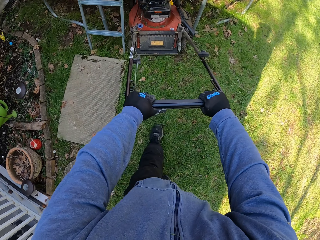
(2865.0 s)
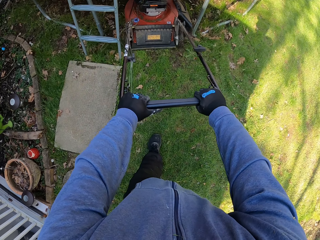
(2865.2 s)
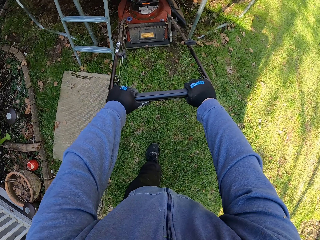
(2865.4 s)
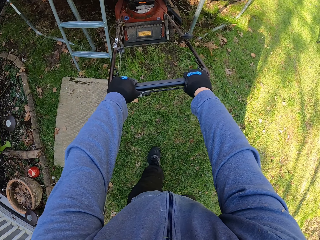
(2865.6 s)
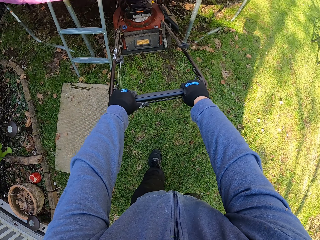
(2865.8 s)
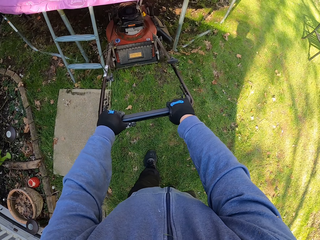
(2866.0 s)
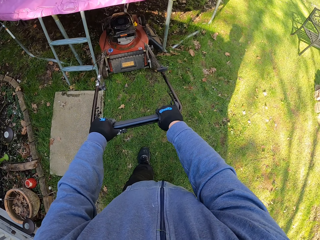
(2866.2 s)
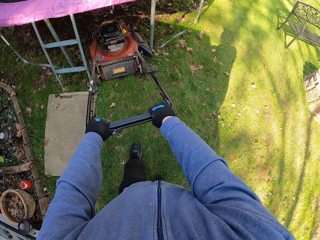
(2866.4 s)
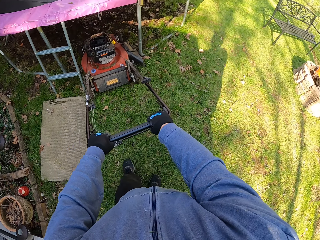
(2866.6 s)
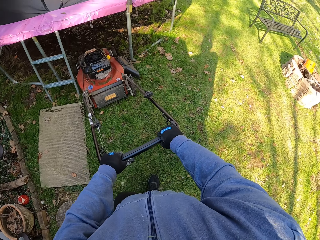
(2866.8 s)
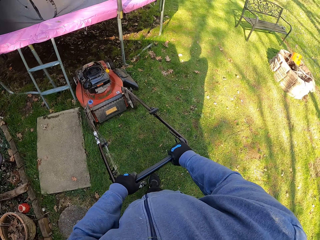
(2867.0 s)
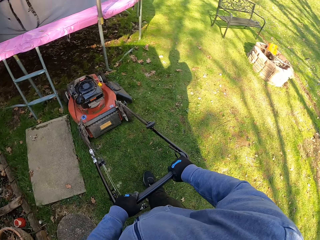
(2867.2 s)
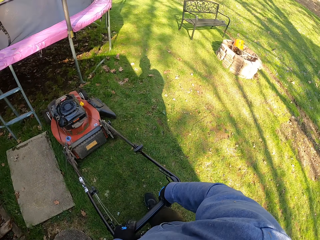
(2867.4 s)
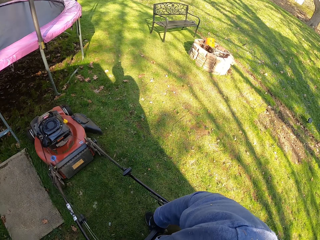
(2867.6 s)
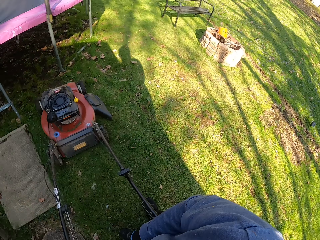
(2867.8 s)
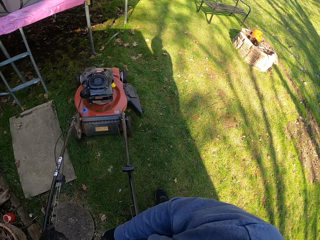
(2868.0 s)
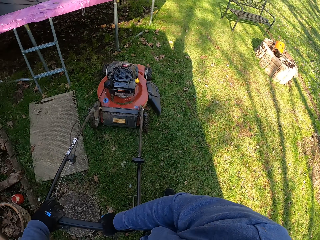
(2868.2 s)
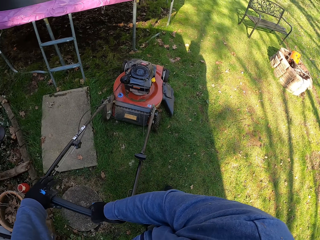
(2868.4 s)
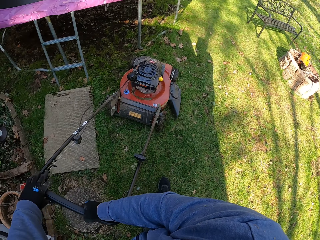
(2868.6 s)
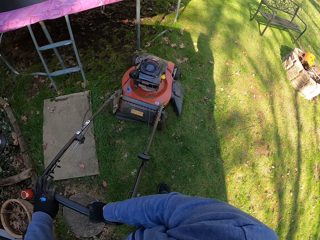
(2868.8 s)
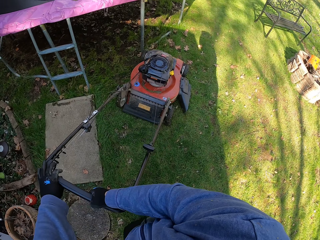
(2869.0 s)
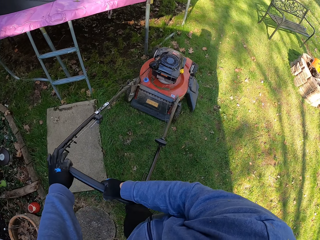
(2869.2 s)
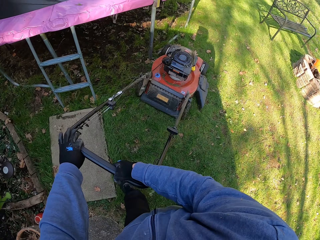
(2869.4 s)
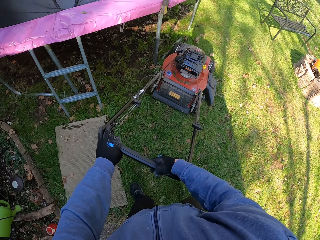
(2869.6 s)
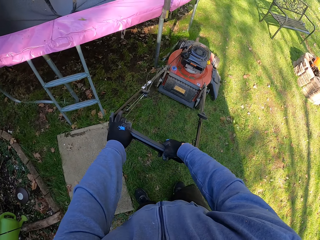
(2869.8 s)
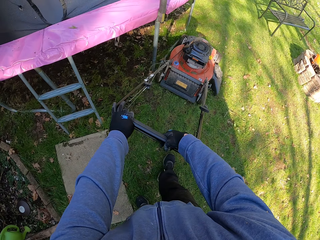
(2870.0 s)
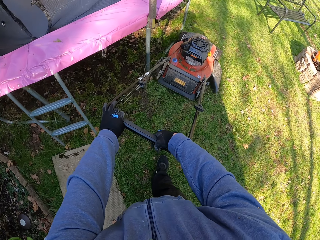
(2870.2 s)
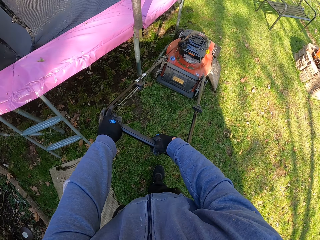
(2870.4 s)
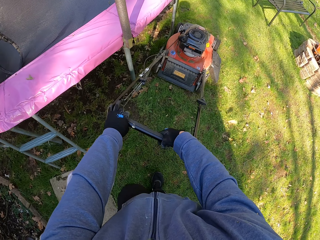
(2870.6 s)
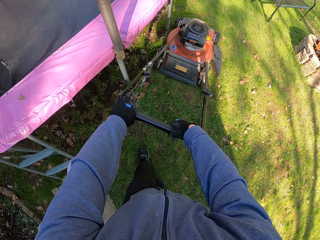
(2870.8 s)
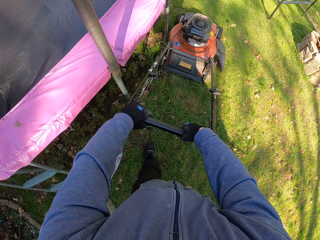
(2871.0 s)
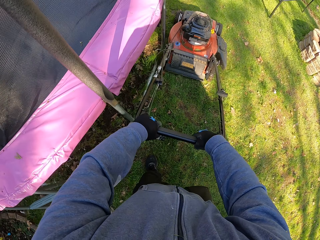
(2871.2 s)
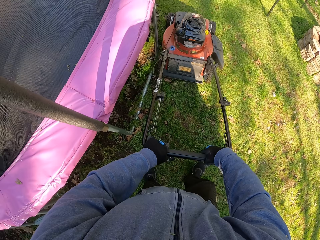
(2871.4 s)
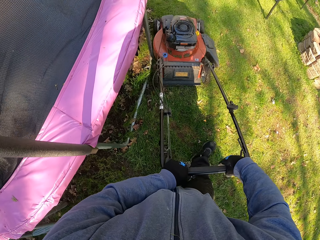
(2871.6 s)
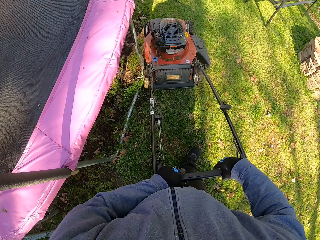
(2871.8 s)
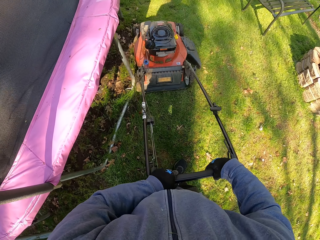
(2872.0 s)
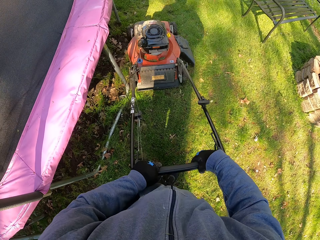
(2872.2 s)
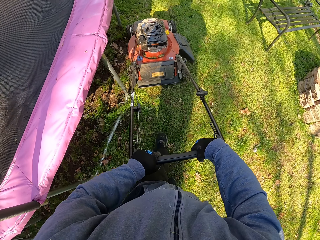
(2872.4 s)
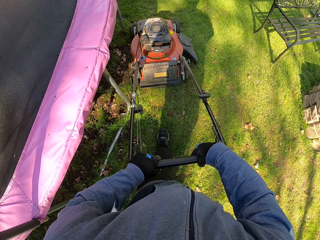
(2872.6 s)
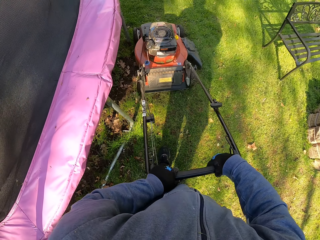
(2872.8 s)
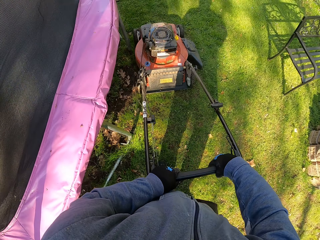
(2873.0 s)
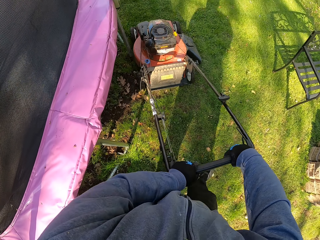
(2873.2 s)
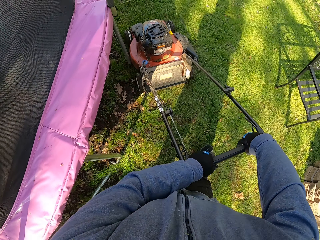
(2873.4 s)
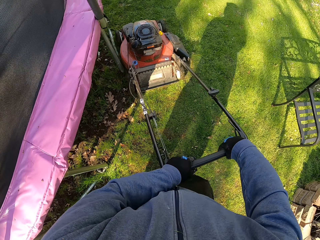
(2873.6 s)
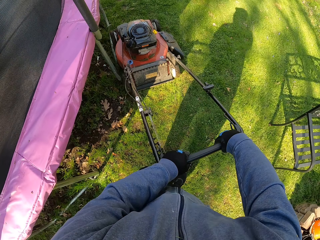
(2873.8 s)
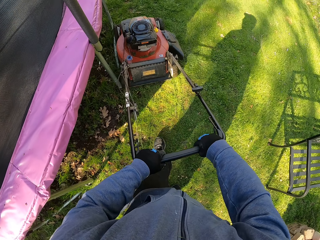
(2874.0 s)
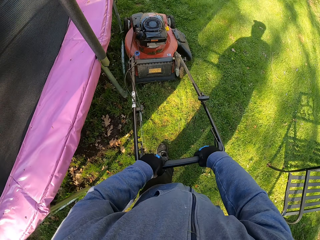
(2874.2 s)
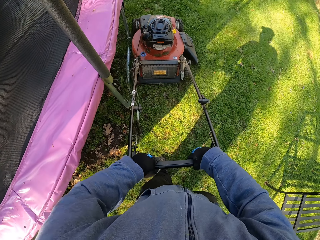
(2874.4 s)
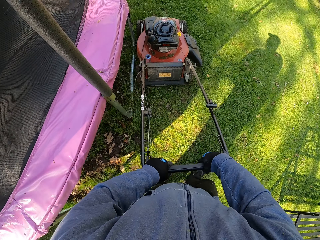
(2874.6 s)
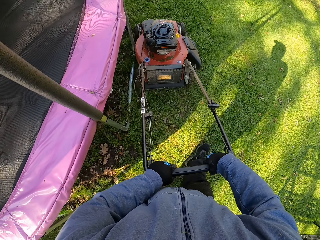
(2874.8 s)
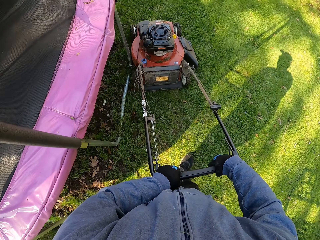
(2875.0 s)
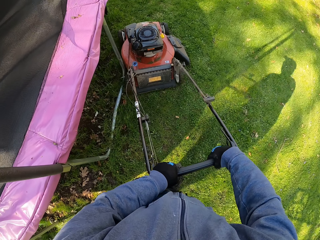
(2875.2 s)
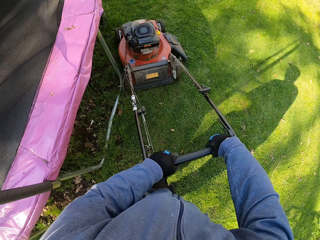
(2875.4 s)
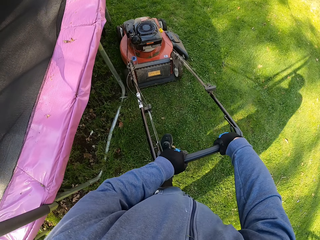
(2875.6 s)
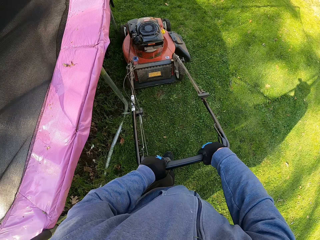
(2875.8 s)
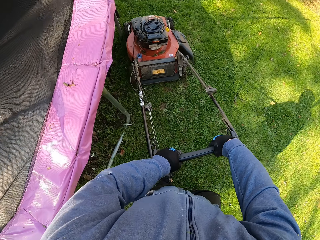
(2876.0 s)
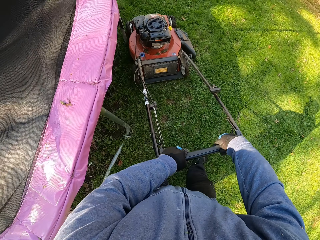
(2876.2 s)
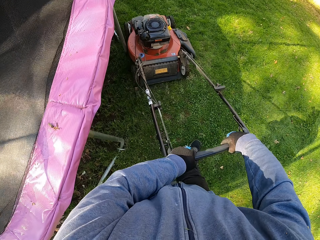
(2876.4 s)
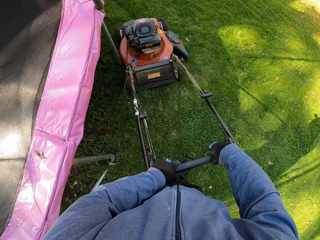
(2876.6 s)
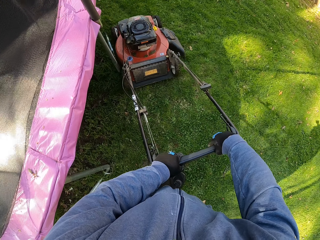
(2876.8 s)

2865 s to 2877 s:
The camera wearer pulls the lawn mower behind. They turn the lawn mower. They cut grass with the lawn mower.

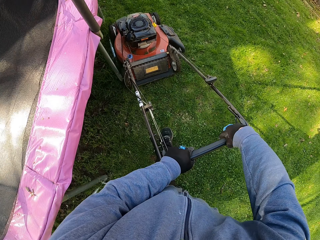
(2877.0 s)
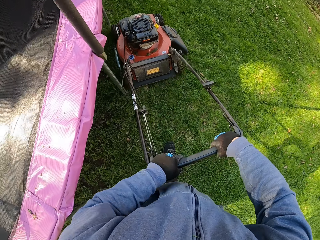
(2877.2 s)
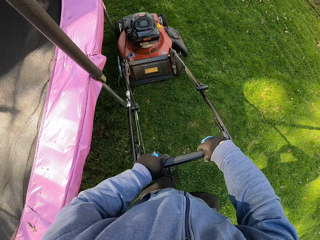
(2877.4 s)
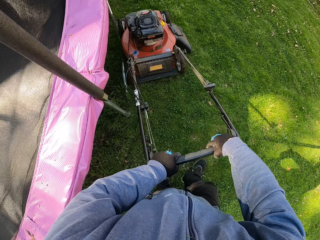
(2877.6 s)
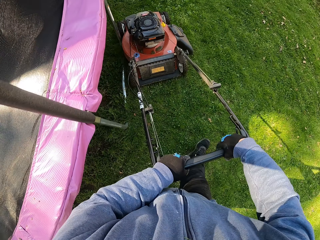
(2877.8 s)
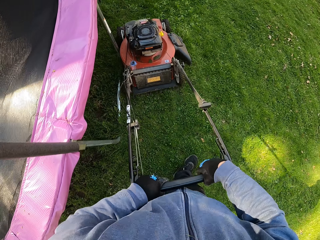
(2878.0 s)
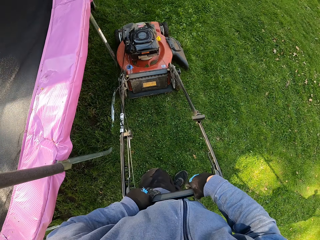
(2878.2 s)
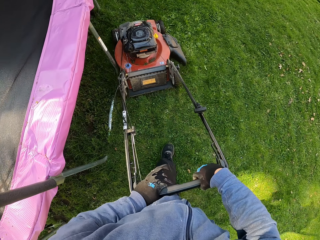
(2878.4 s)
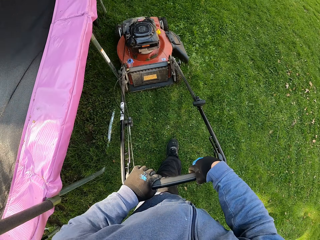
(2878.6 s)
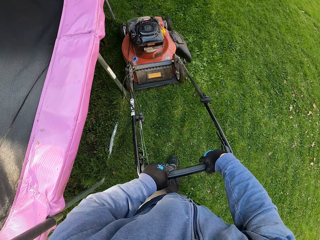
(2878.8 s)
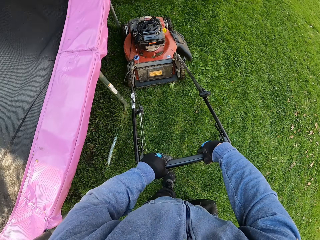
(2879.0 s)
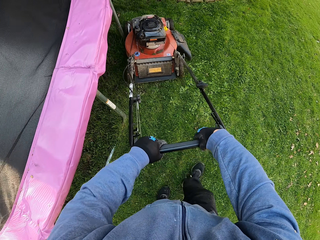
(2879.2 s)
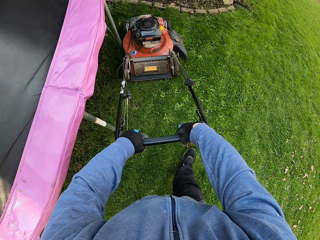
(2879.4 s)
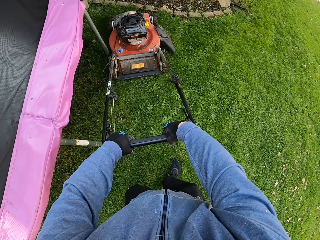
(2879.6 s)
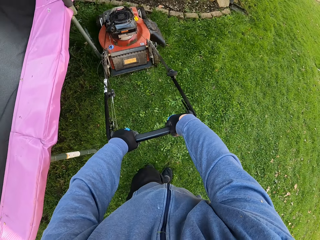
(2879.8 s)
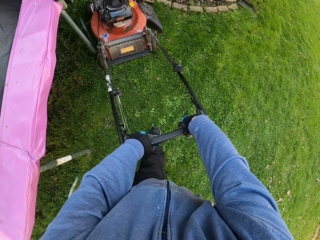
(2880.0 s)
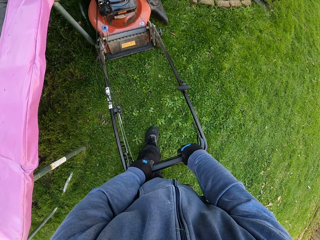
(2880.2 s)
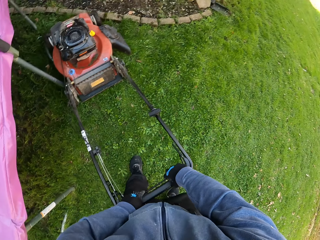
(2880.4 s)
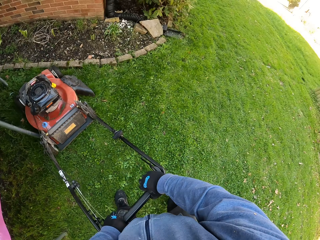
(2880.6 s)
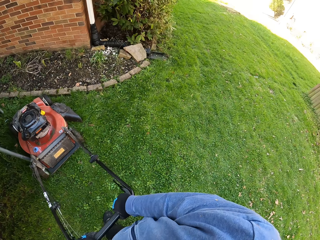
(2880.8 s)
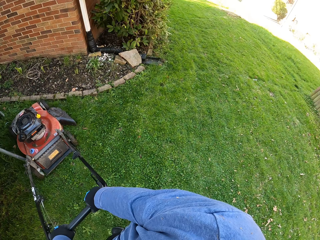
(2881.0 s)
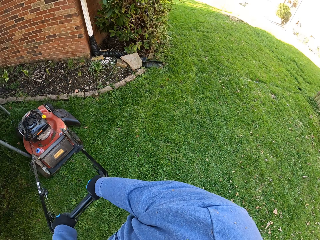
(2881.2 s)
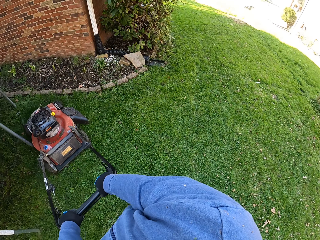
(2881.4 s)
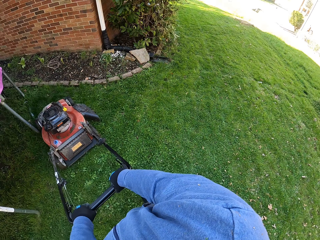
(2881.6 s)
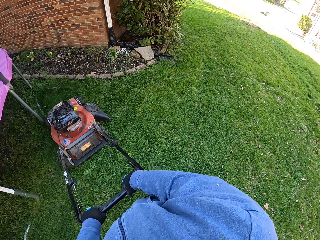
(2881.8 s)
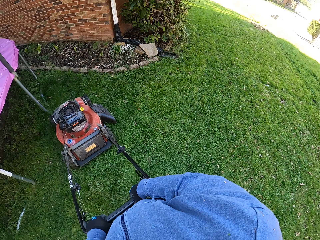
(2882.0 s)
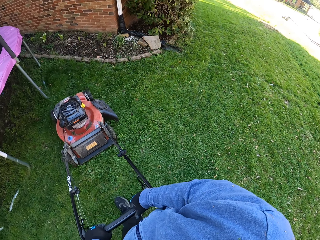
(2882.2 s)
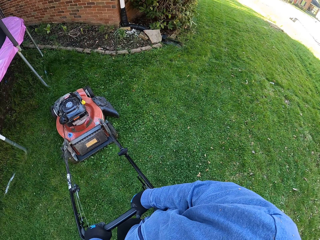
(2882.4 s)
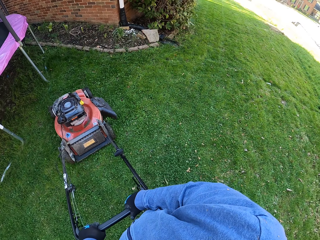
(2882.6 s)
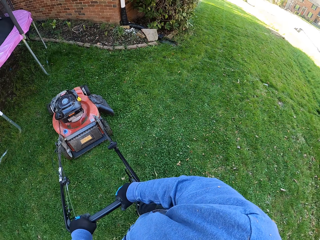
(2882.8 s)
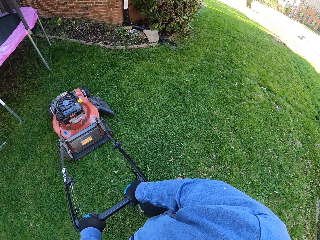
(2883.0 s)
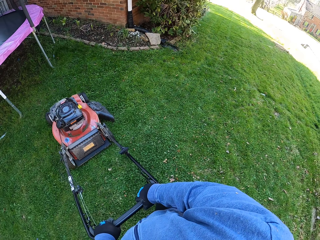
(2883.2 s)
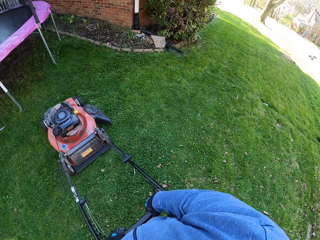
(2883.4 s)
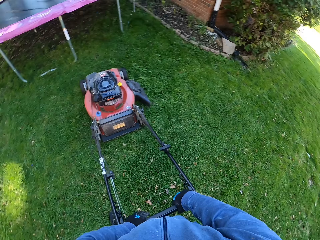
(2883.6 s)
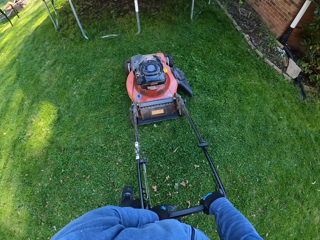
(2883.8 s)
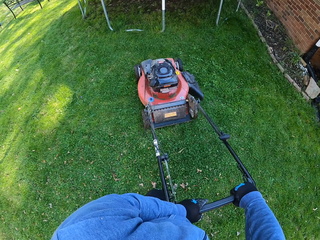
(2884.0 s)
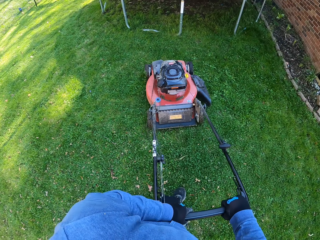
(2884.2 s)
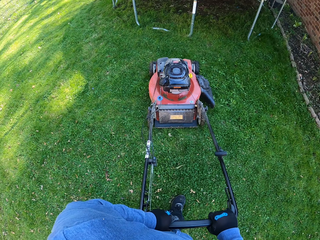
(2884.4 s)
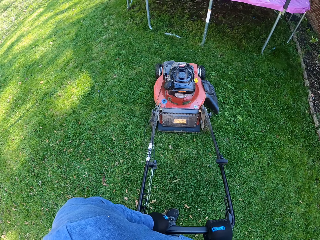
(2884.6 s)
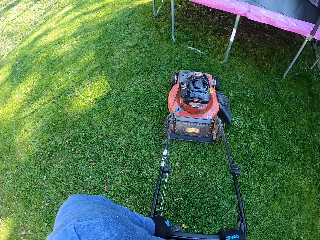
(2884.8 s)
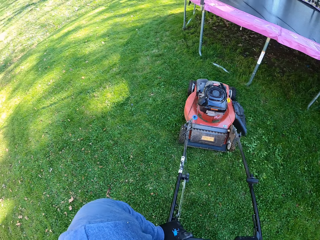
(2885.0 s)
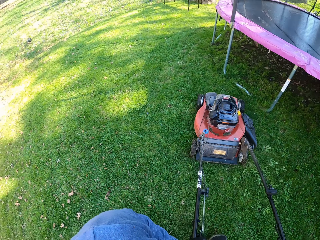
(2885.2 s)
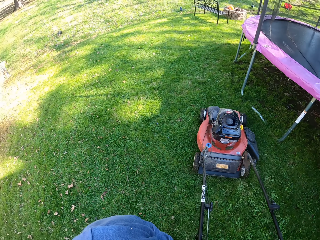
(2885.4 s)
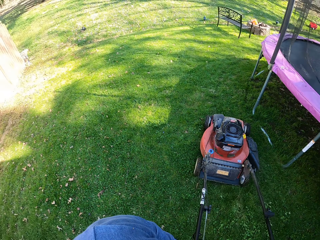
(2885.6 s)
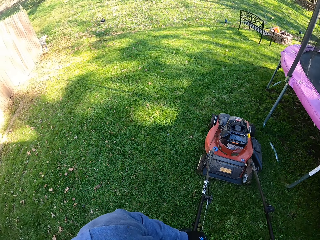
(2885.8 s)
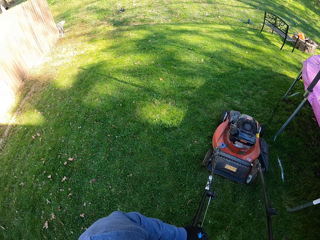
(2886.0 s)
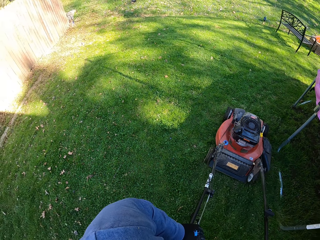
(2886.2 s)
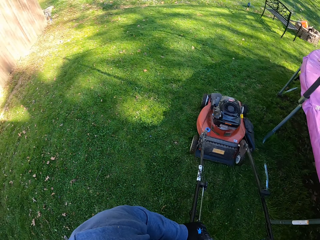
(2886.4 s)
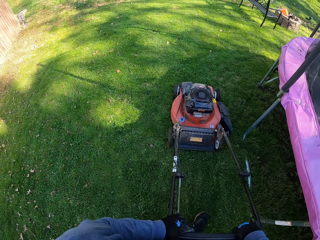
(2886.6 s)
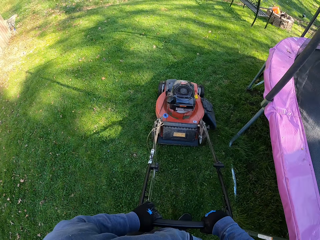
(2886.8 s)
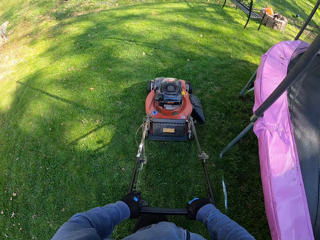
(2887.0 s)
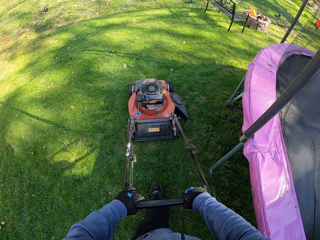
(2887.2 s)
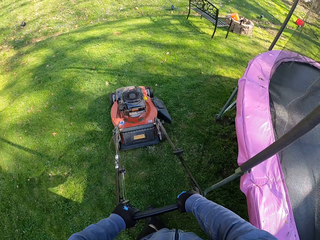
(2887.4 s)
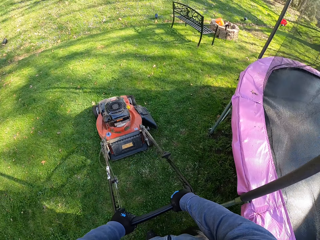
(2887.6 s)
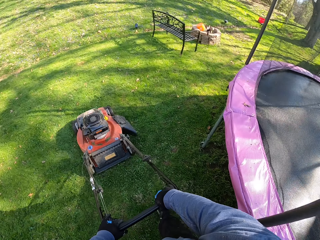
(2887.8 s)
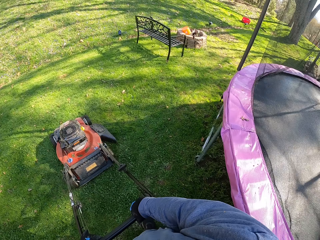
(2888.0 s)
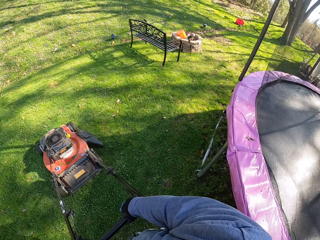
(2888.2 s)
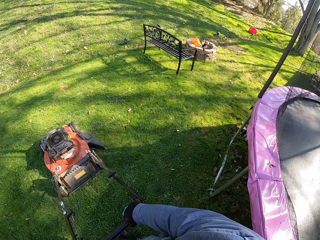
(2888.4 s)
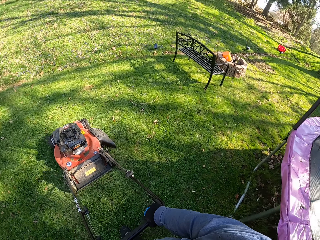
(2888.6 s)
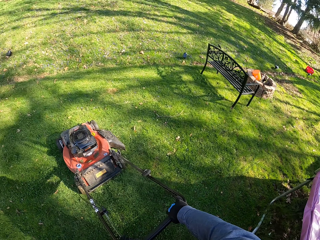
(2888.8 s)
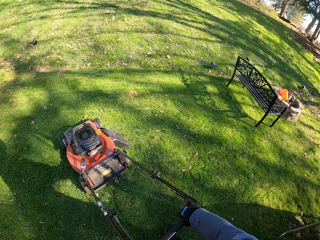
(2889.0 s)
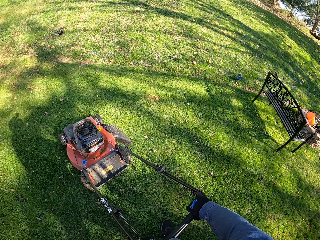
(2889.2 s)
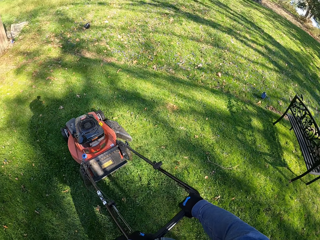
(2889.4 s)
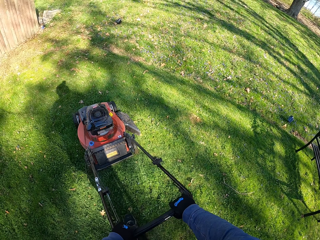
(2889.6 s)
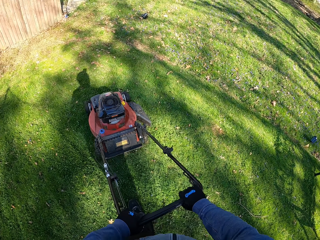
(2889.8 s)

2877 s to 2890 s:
The camera wearer pulls the lawn mower behind. They cut grass with the lawn mower. They tilt the lawn mower. They cut the grass with the lawn mower.
